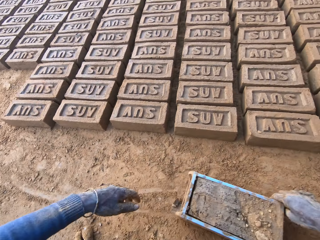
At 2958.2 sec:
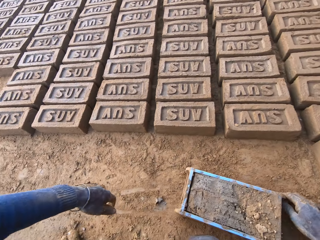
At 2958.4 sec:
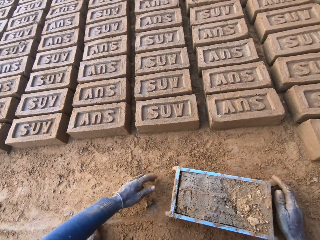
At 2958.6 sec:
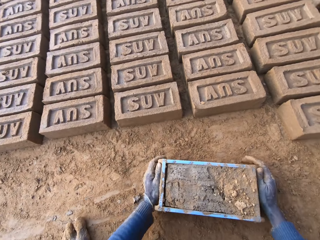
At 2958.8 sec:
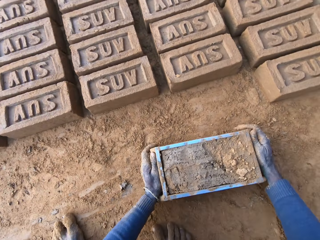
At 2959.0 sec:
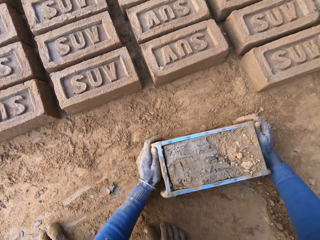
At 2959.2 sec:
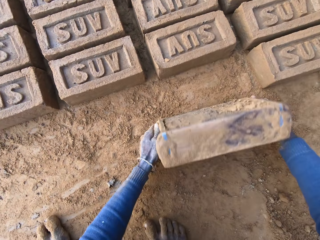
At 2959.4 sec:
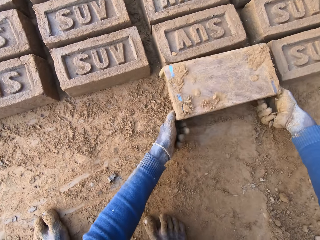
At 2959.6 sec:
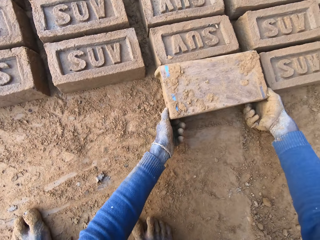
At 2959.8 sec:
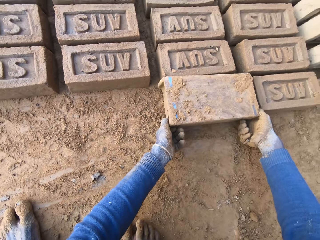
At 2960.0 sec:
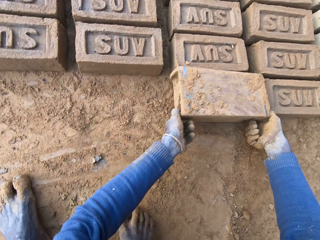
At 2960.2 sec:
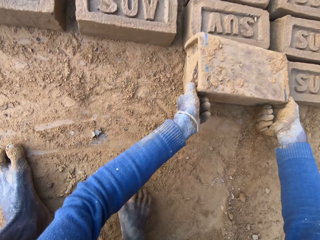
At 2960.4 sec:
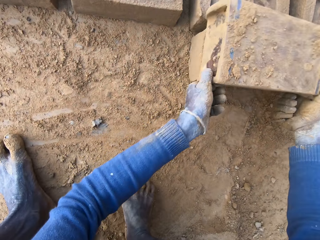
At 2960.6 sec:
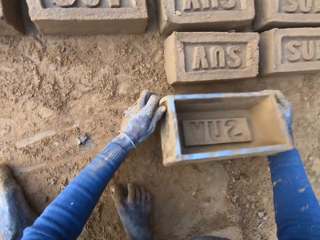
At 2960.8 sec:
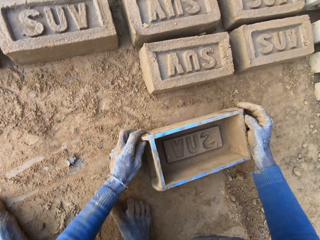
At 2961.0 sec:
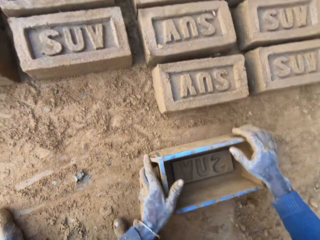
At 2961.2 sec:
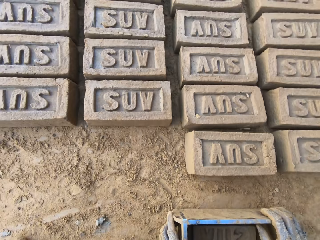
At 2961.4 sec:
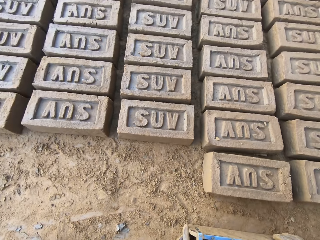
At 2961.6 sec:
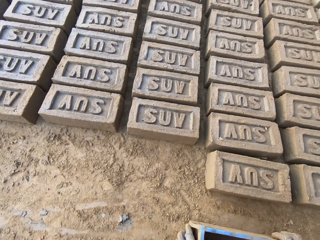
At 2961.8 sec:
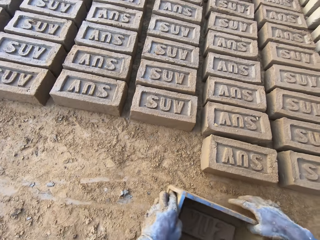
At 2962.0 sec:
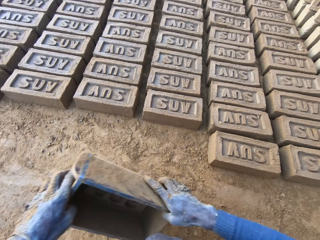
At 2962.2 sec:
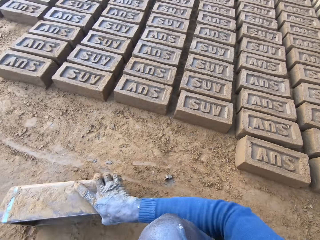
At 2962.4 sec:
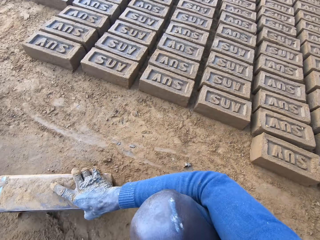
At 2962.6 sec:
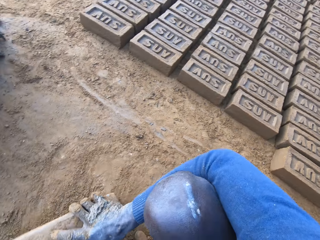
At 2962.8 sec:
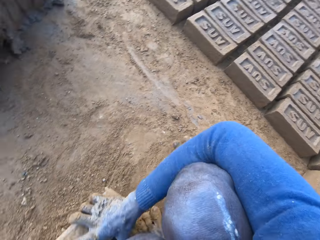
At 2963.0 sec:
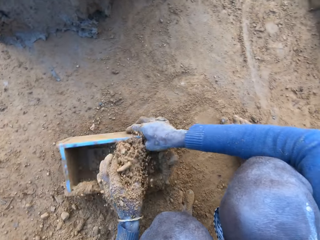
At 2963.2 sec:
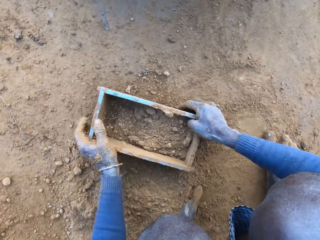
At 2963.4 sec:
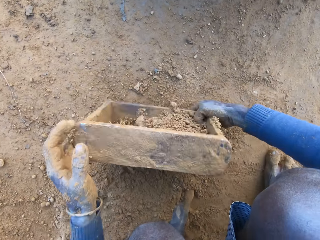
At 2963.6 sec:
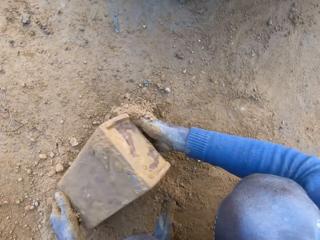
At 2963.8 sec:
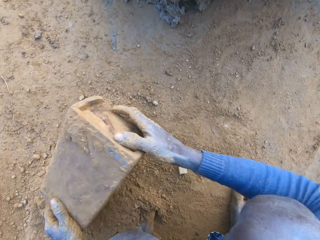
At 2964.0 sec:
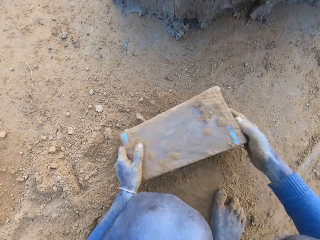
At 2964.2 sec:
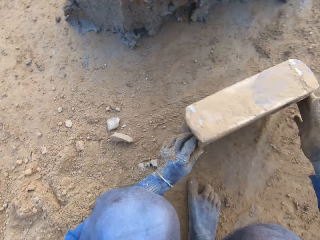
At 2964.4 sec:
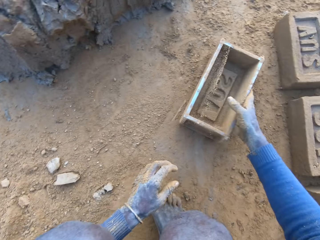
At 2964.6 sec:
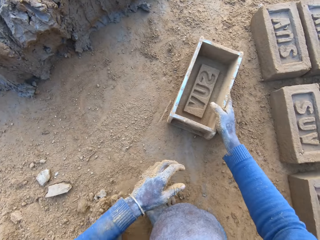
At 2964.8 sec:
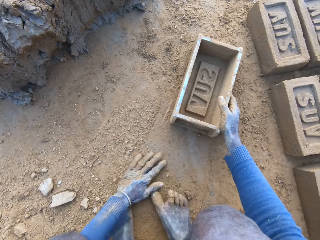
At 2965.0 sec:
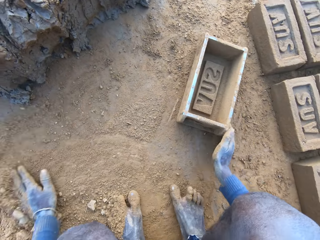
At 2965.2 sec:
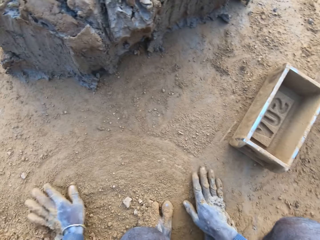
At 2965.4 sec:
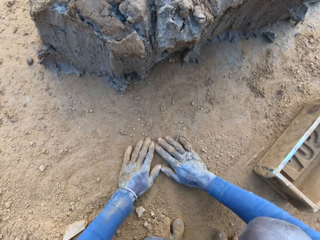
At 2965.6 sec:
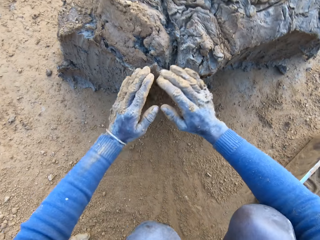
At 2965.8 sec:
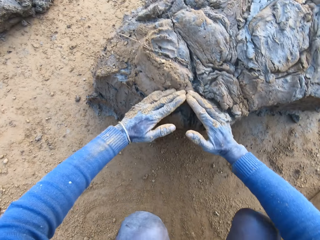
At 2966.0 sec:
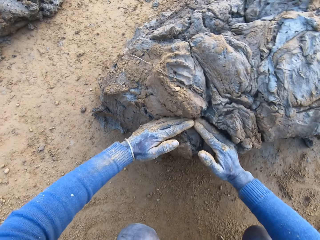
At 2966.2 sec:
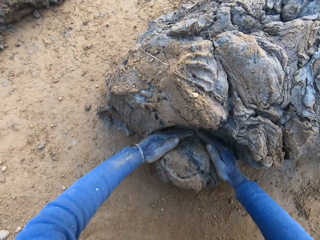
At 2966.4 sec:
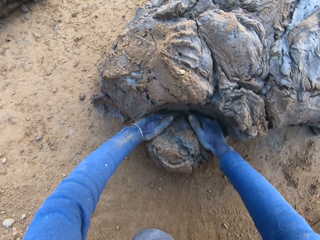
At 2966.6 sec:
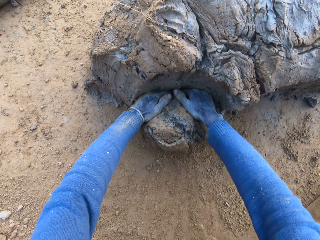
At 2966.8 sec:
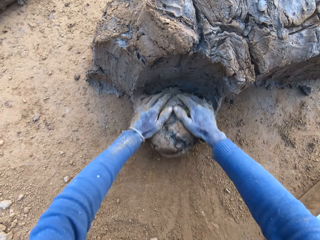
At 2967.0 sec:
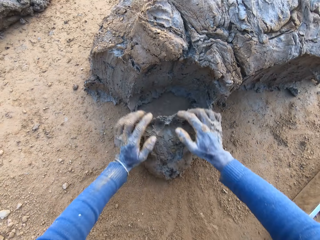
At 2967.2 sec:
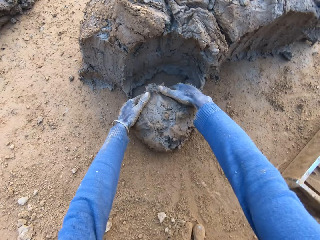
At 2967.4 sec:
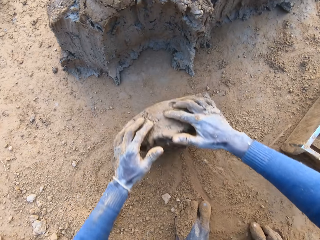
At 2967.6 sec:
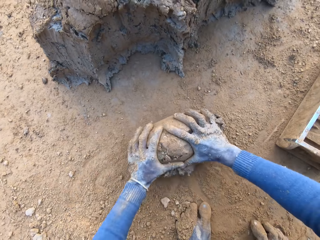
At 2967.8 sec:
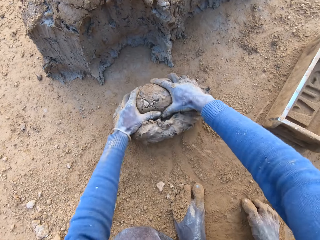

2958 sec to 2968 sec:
The camera wearer drags the brick molder with mortar with both hands. He pours out the brick on the ground out of the brick molder. He packs some sand with the brick molder. He pours out the sand in the brick molder. He throws the brick molder on one side with his hands. He rubs his hands on the ground. He scoops some mortar from the heap with his hands.

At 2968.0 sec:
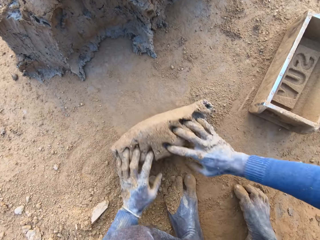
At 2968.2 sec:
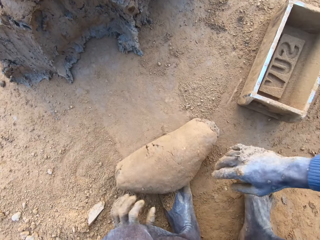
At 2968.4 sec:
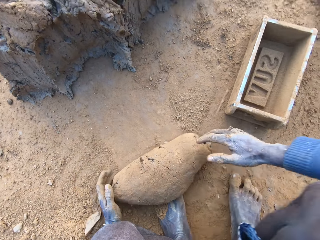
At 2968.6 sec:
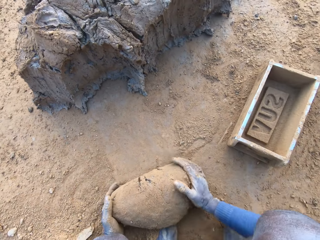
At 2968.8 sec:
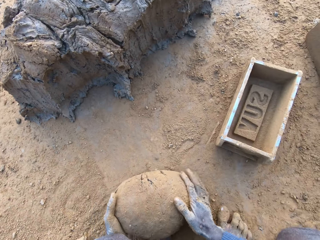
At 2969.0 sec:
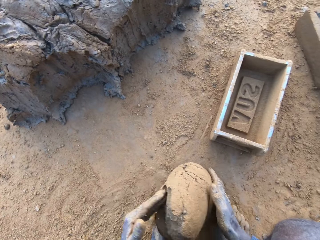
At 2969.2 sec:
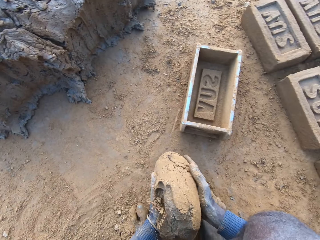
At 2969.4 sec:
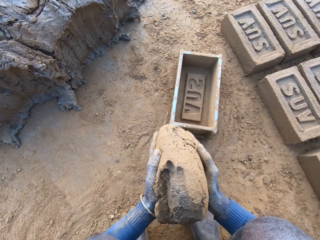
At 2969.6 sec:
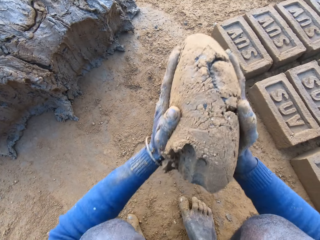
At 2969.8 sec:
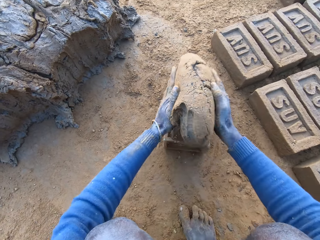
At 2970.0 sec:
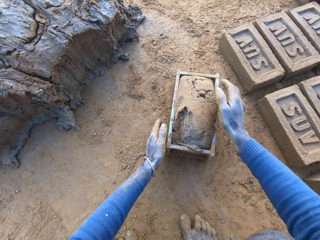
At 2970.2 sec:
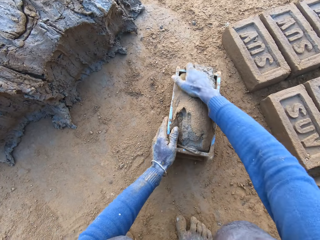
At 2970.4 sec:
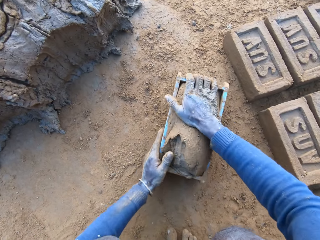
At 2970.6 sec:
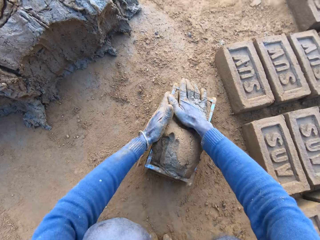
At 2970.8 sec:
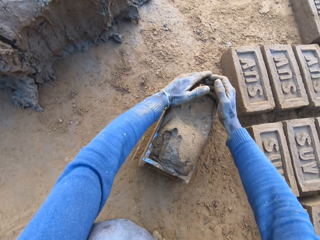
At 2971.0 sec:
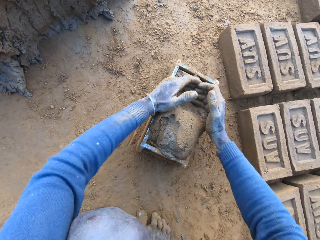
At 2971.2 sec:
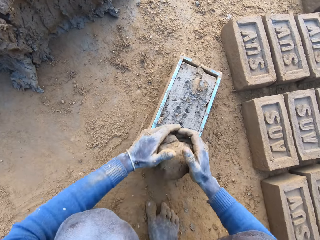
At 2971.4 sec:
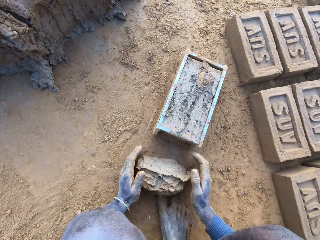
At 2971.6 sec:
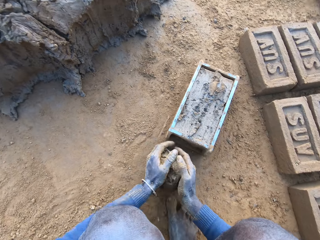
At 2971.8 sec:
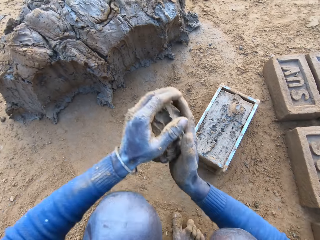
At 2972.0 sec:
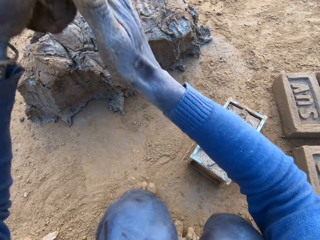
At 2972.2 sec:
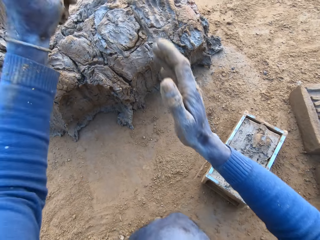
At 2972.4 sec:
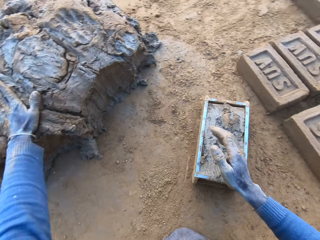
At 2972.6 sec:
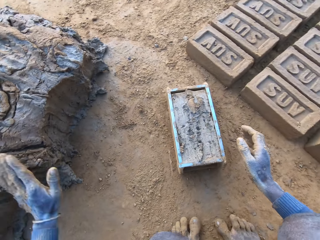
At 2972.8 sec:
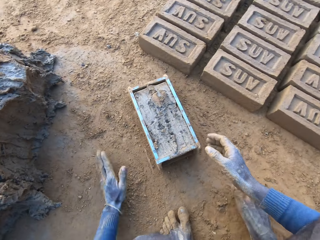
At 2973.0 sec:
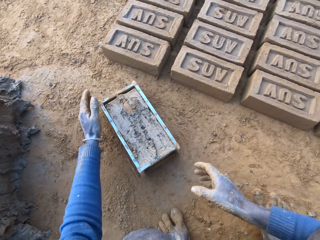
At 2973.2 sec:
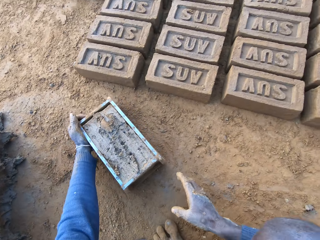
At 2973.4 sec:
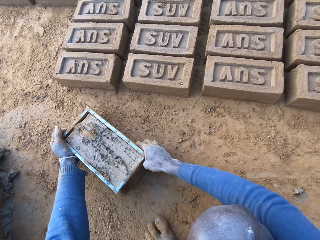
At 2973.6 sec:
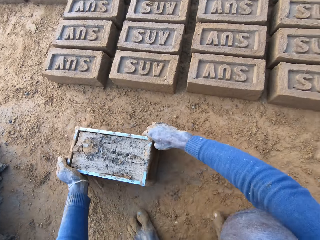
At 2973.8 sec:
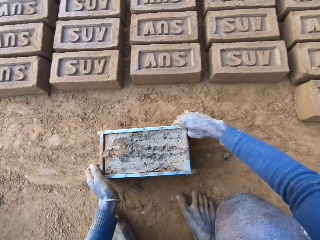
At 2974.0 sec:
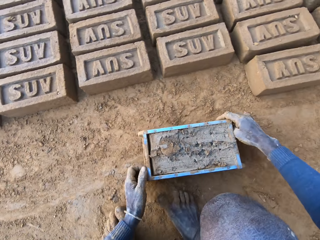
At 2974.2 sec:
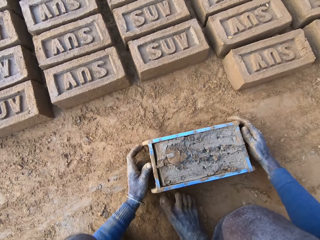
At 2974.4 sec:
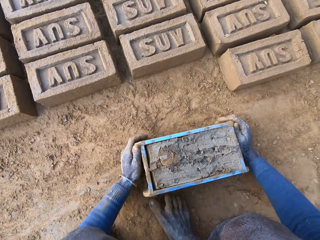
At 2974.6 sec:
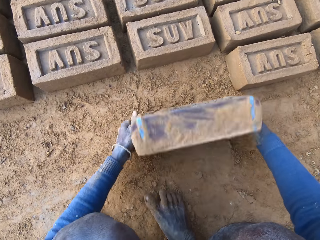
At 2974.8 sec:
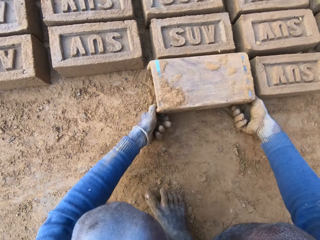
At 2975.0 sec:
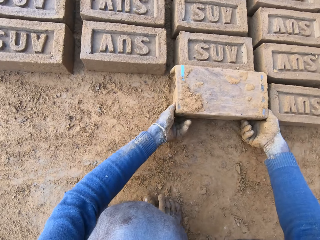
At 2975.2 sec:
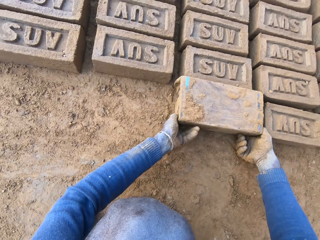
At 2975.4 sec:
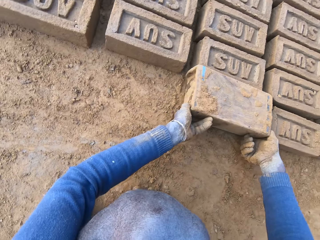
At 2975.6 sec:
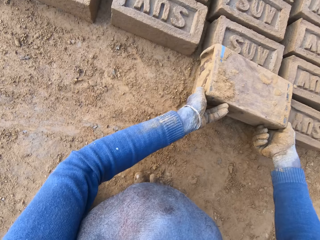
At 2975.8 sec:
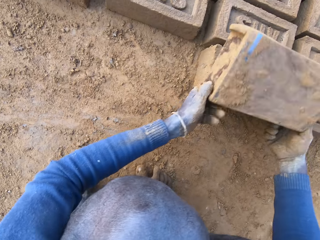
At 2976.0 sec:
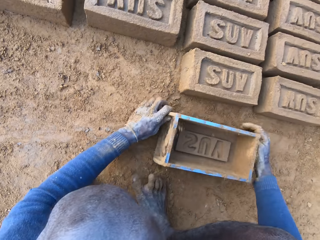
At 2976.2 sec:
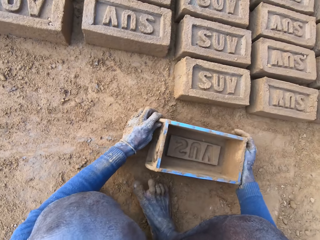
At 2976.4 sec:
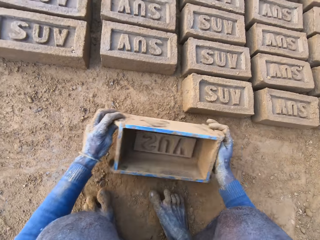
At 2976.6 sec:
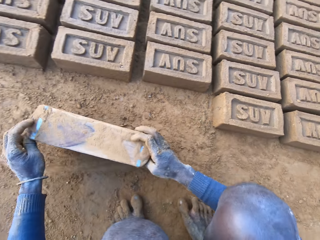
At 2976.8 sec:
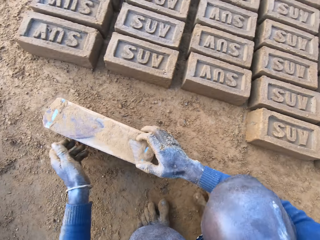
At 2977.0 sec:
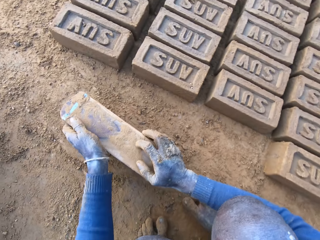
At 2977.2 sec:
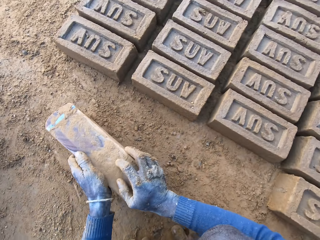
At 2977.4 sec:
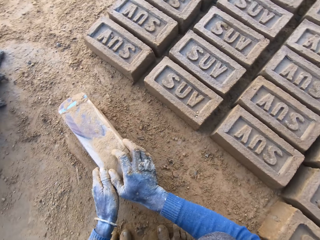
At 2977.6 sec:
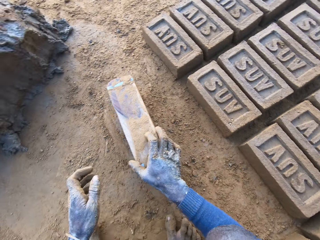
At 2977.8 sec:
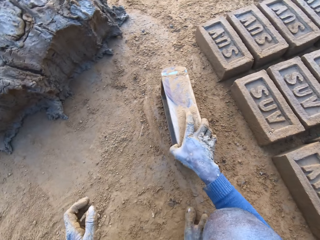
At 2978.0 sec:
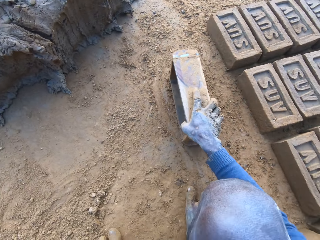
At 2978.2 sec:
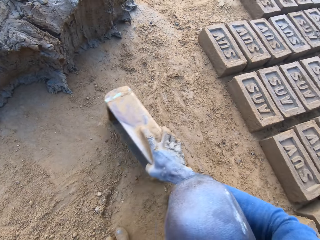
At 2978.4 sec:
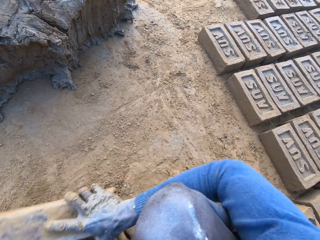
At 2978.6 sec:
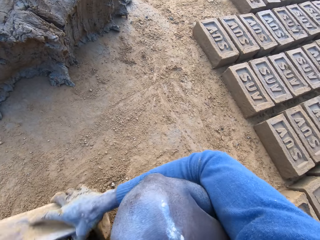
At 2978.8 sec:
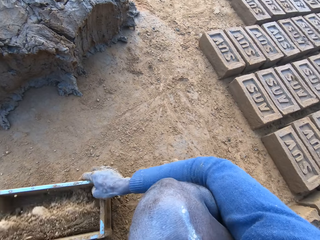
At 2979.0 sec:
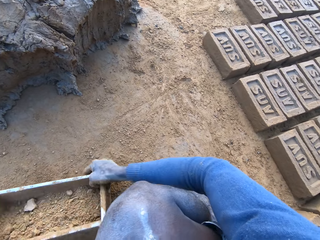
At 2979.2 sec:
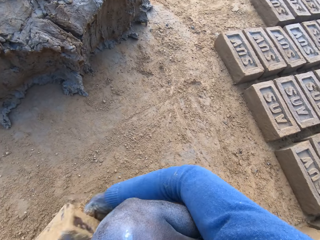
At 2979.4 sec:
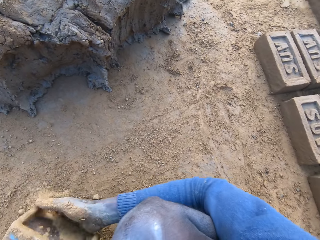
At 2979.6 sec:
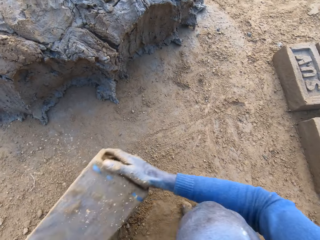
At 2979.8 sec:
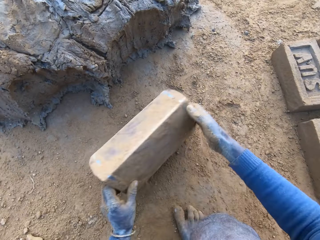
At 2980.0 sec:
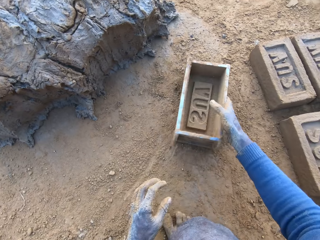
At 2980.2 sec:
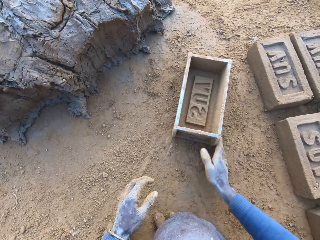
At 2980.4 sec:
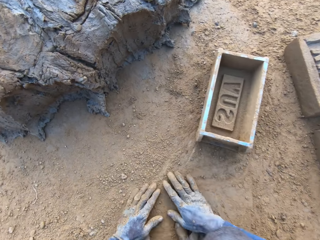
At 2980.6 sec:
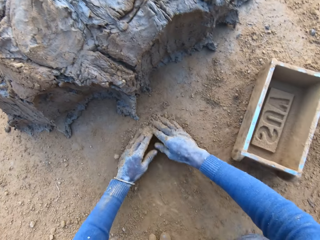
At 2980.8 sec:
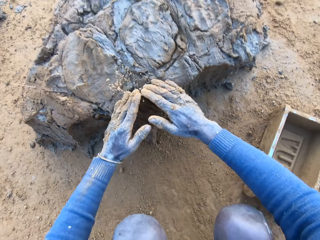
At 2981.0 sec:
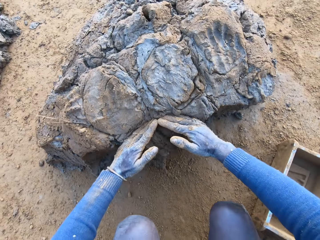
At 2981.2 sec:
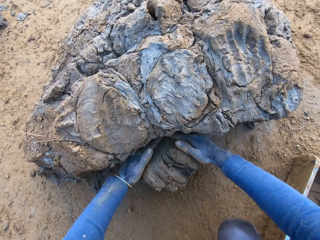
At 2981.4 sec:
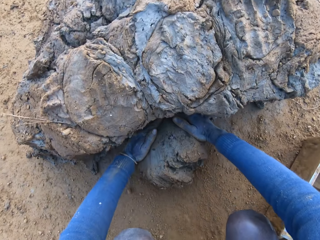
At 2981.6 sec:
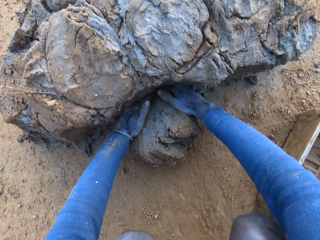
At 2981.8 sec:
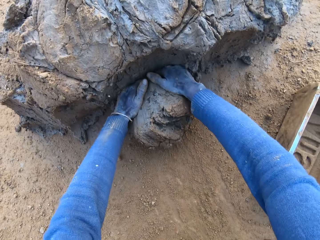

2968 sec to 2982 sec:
The camera wearer adjusts the mortar or clay on the ground. He rolls the clay on the ground. He packs the mortar on the ground with his hands. He drops the mortar inside the brick molder. He adjusts the mortar inside the brick molder. He levels the clay. He throws the mortar on the remaining mortar on the ground. He drags the brick molder with mortar on the ground with both hands. He pours out the brick on the ground out of the brick molder. He cleans the brick molder with his hands. He packs some sand with the brick molder. He pours out the sand in the brick molder. He throws the brick molder on one side with his hands. He rubs his hands on the ground. He collects the clay.
